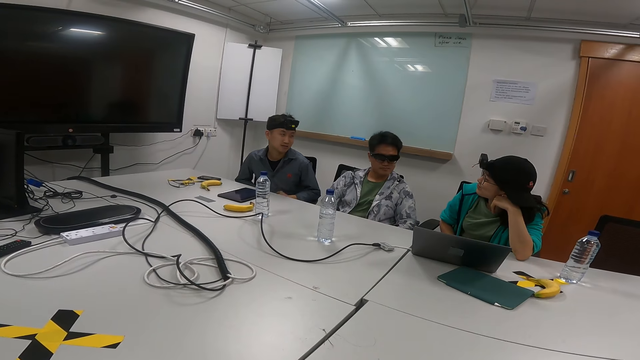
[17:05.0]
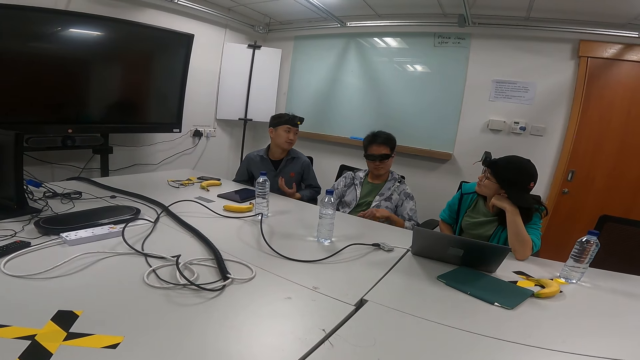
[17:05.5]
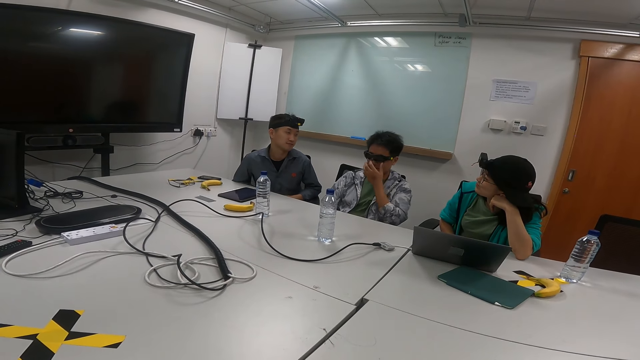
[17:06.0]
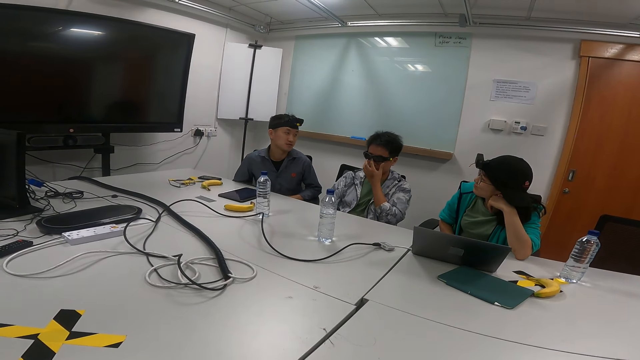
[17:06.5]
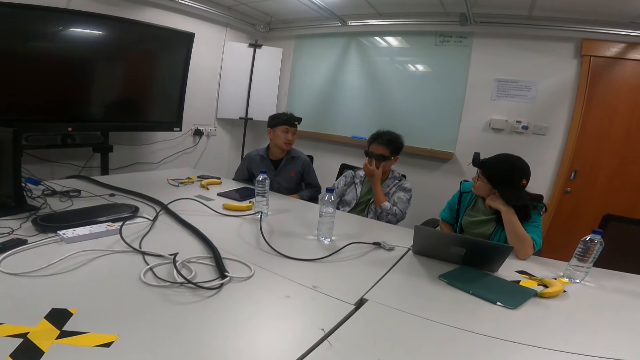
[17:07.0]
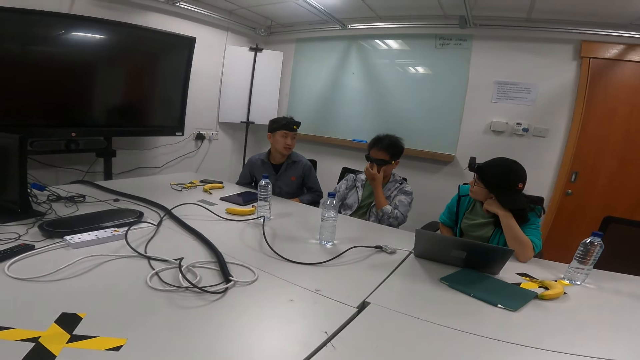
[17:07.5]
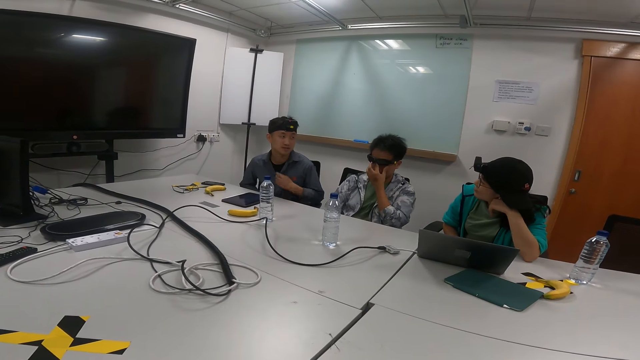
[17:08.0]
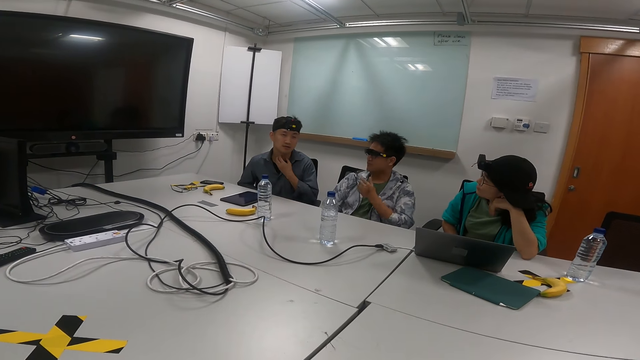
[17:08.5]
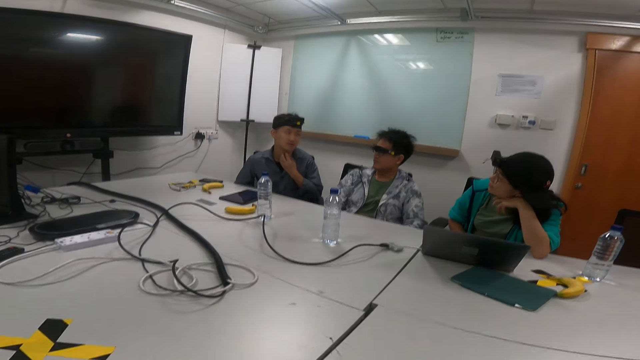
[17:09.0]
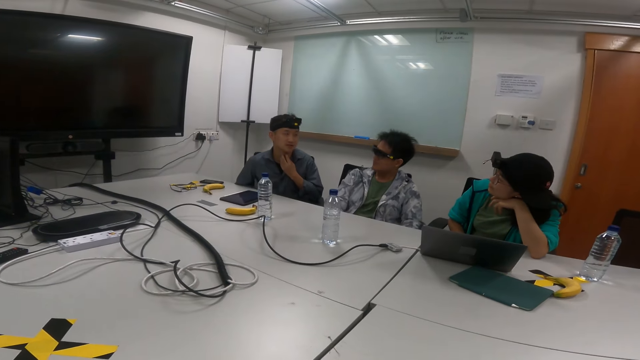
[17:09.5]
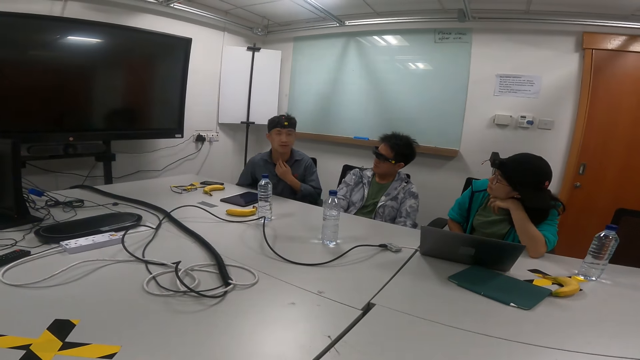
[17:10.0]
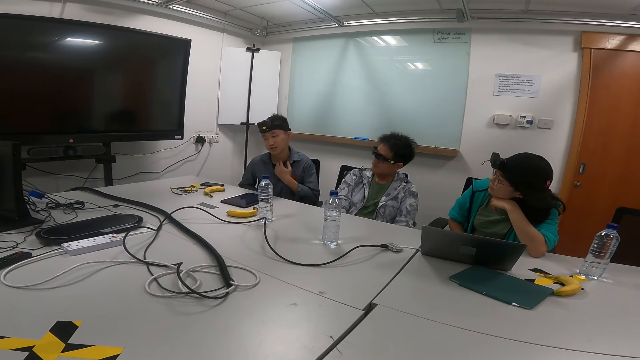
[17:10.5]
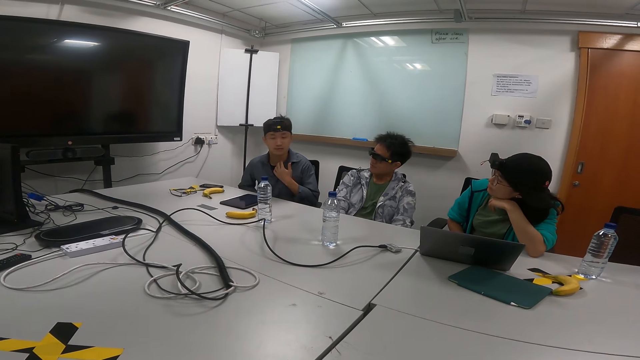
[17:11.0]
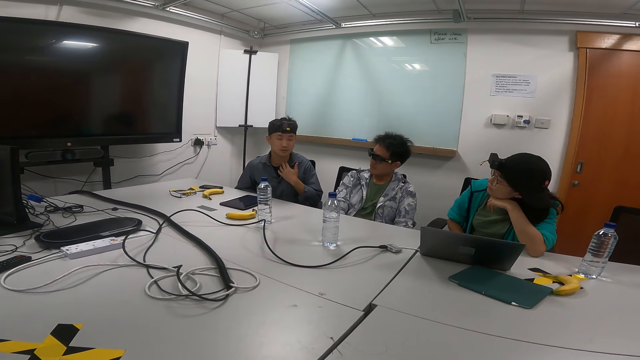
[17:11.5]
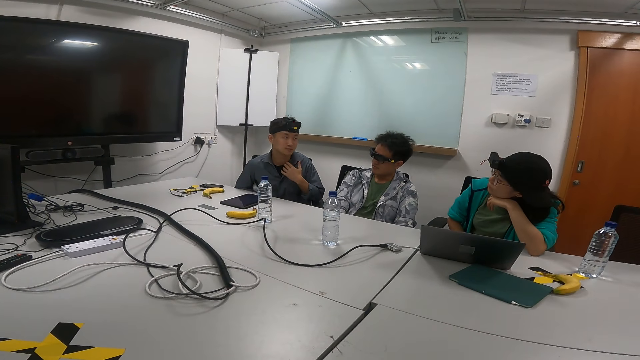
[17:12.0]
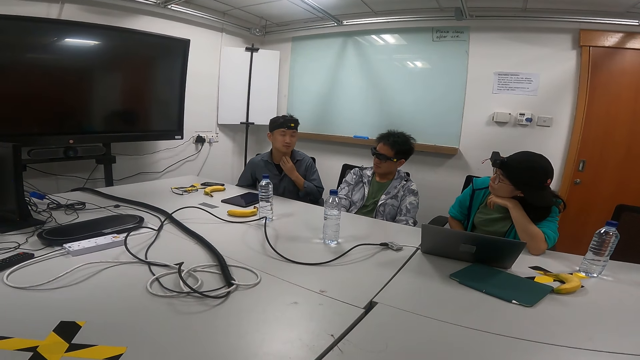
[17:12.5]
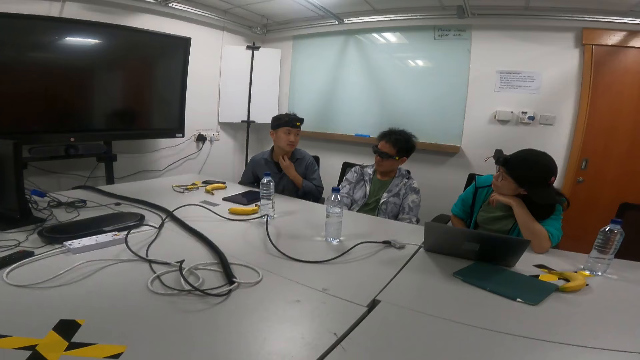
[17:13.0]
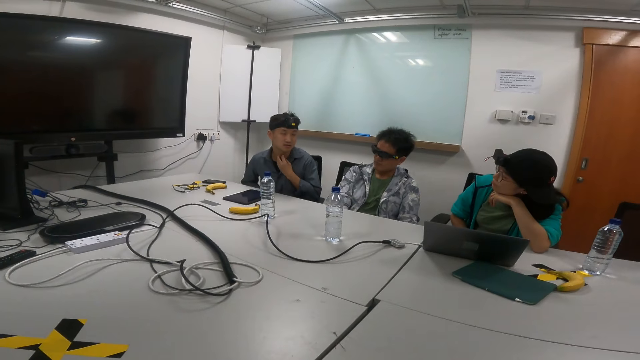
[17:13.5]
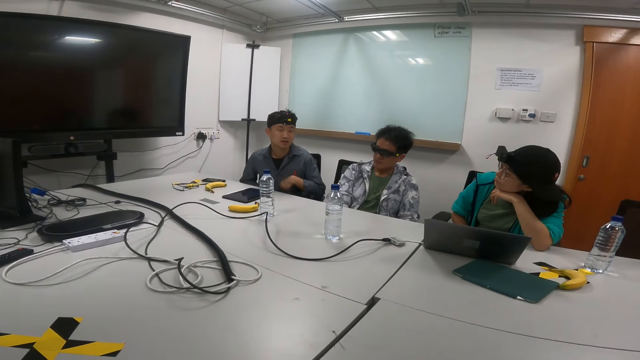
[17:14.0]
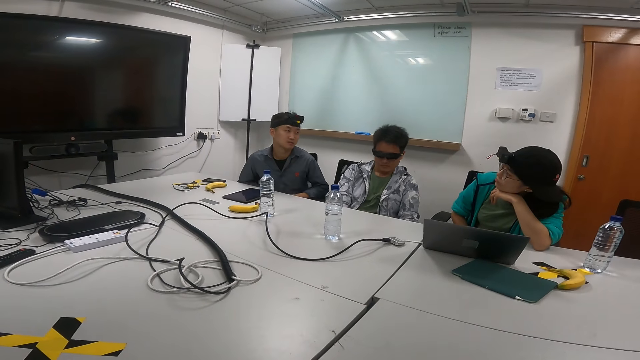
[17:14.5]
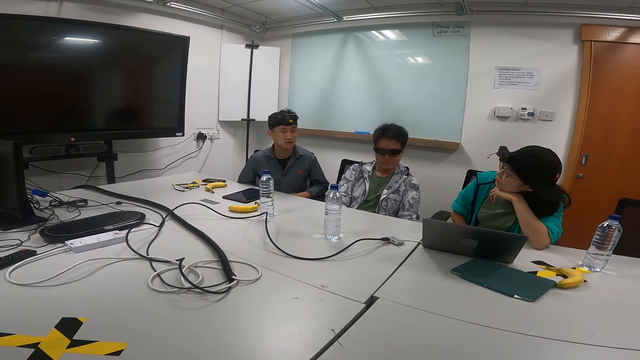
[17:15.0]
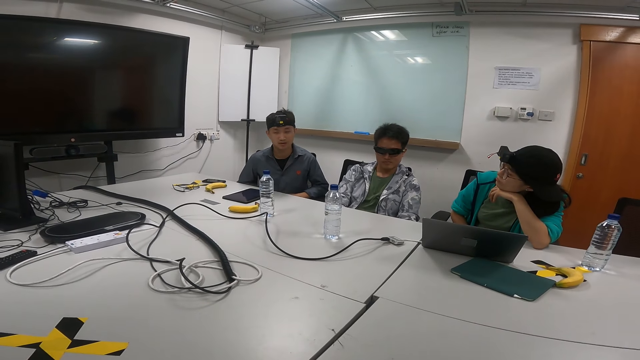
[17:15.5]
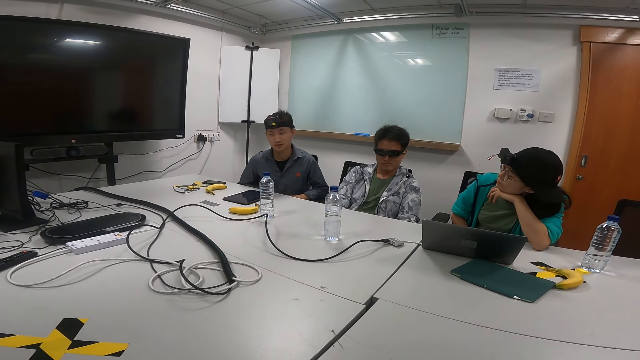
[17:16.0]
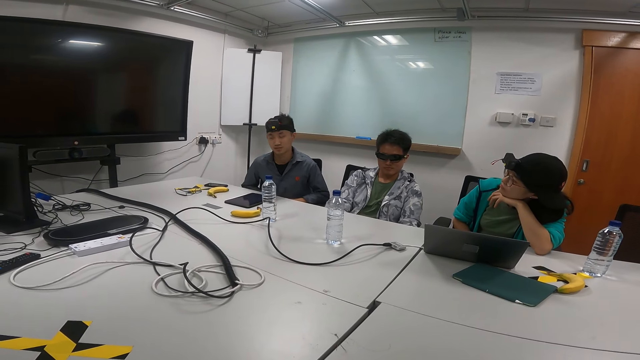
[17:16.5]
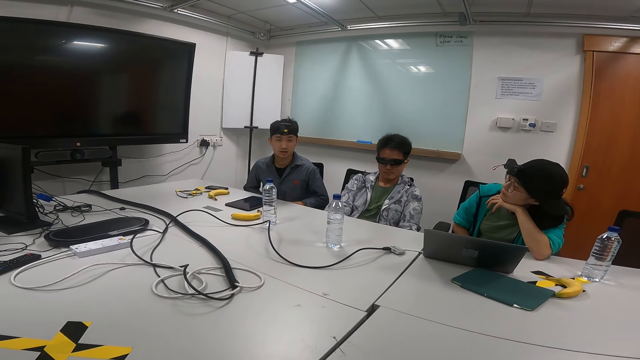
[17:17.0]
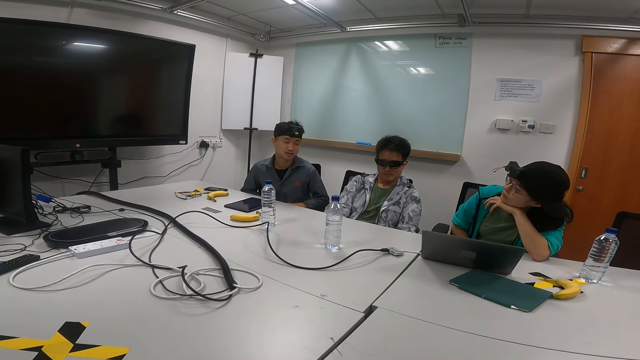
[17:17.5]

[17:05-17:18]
A person moves his right hand while talking. Another person touches his nose. The first person moves his right hand while talking in the meeting room, repeatedly.

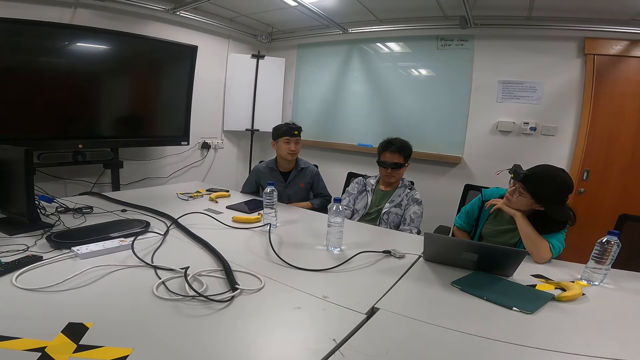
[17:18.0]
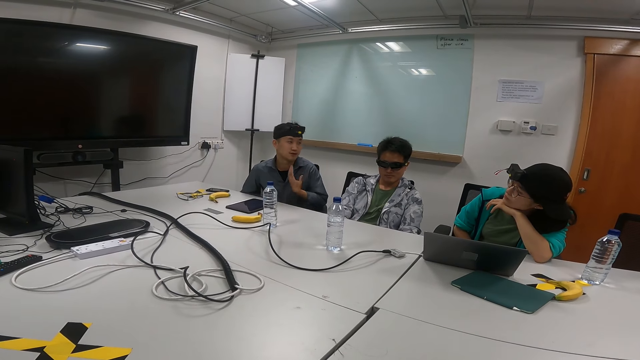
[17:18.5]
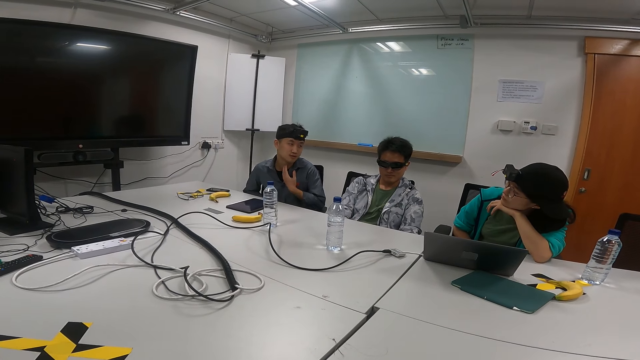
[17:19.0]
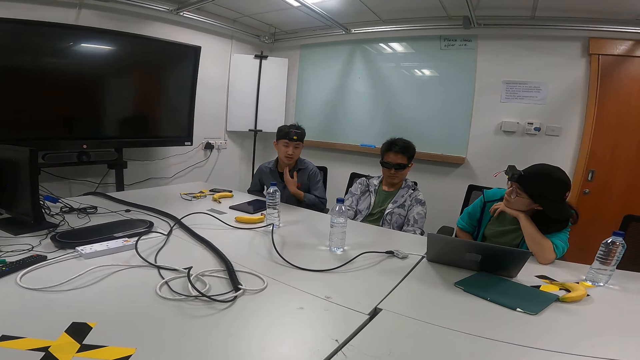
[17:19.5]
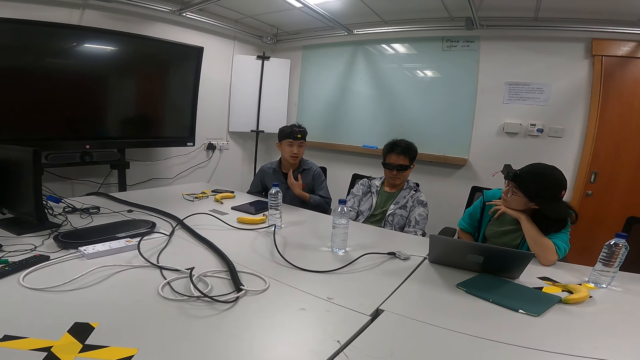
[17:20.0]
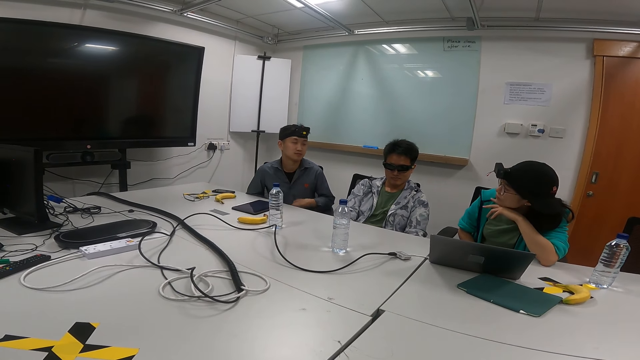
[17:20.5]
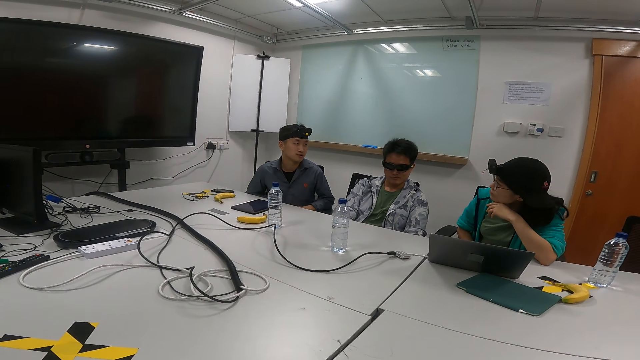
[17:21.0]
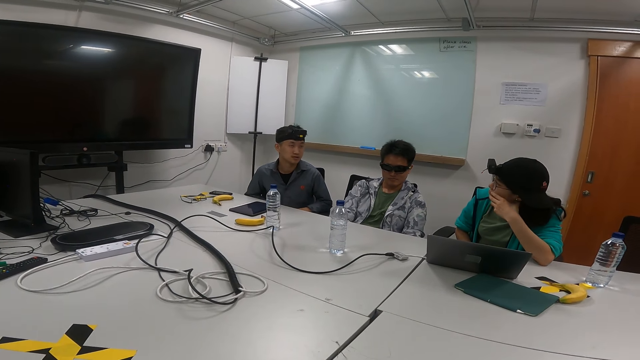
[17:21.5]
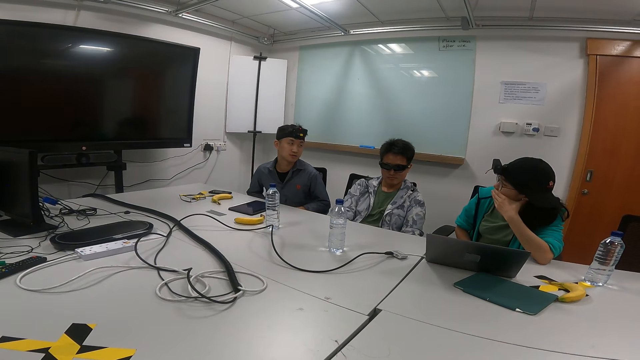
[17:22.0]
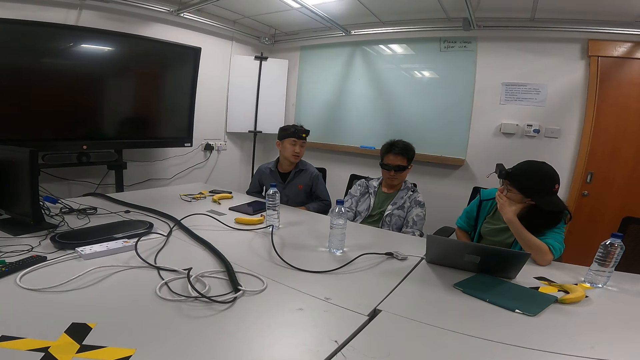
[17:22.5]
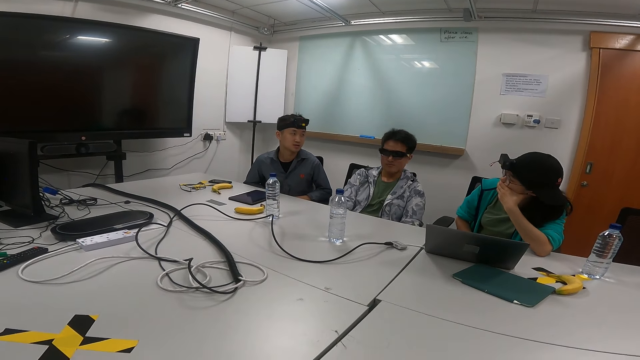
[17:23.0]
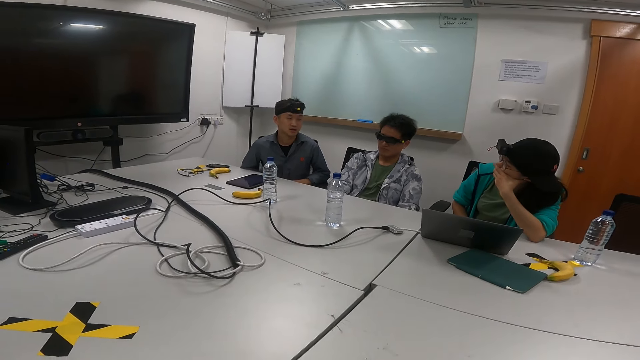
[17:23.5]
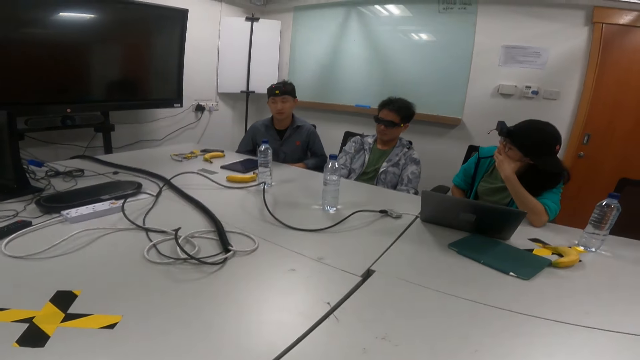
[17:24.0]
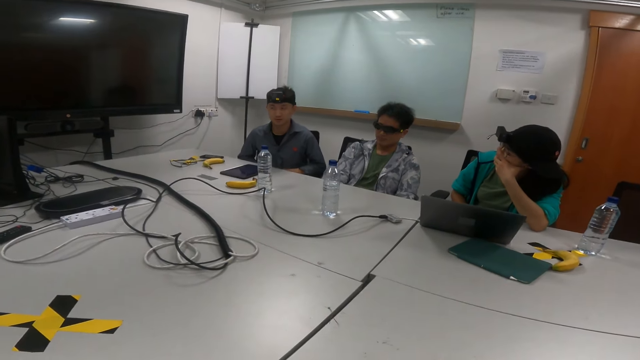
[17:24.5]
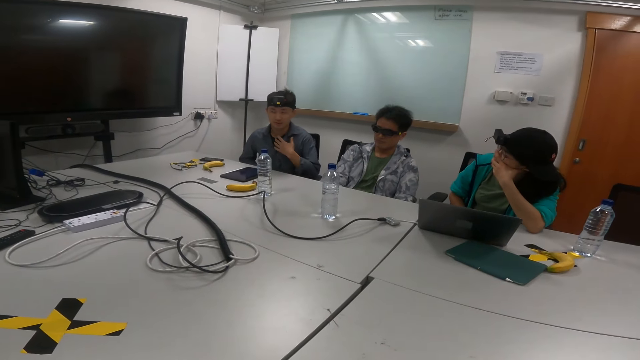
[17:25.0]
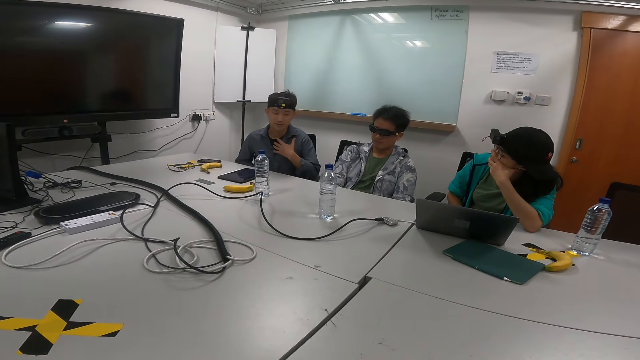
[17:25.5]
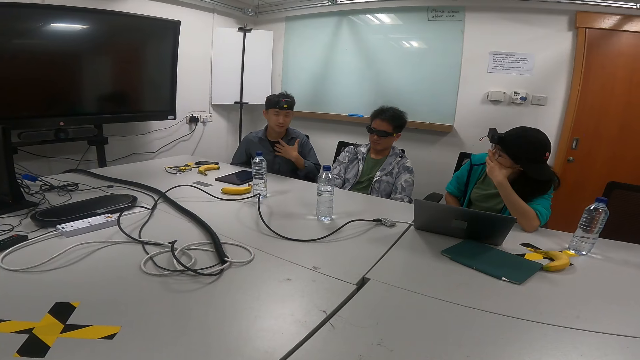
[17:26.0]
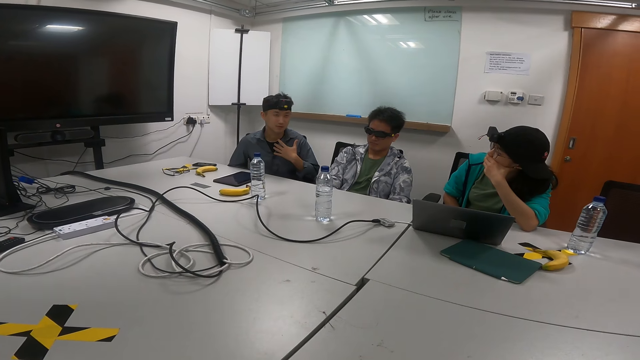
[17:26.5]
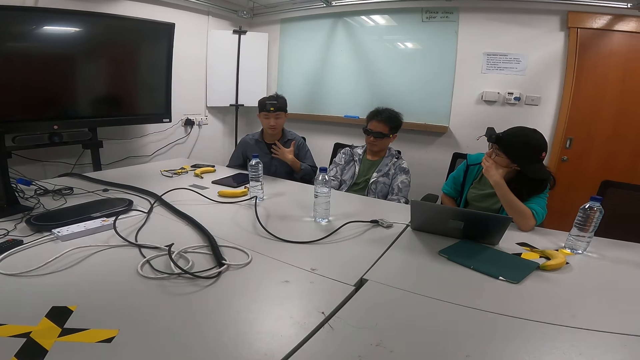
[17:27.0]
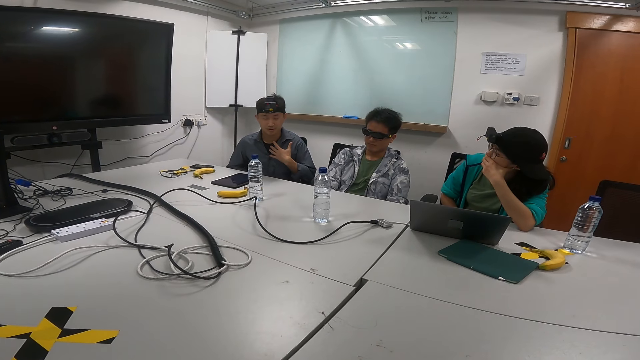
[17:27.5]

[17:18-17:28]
A person moves his right hand while talking. He moves his right hand while talking again.
